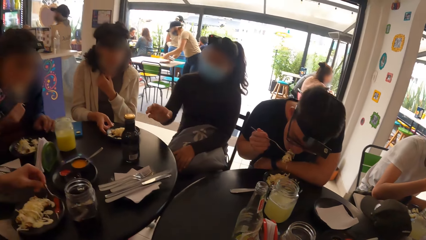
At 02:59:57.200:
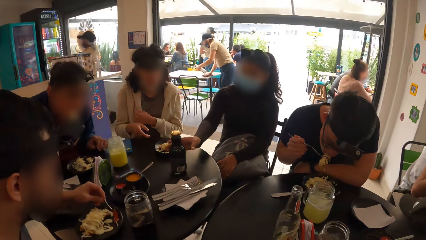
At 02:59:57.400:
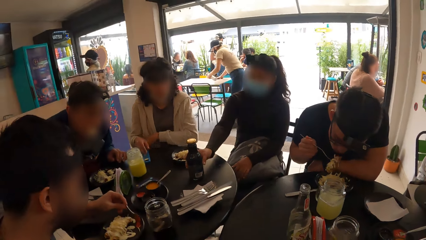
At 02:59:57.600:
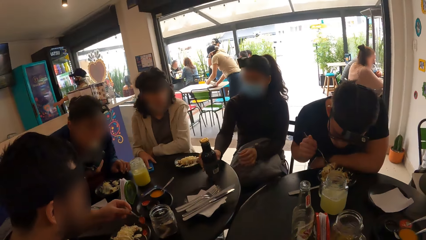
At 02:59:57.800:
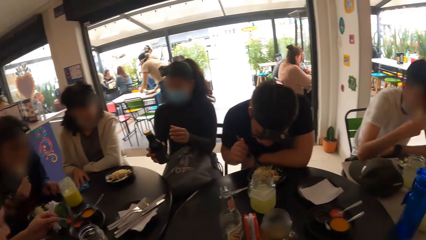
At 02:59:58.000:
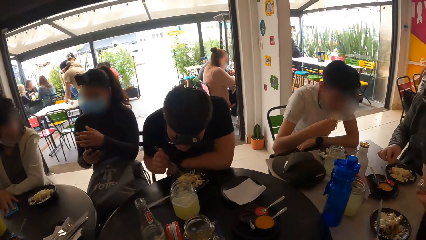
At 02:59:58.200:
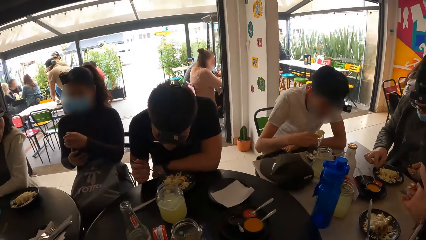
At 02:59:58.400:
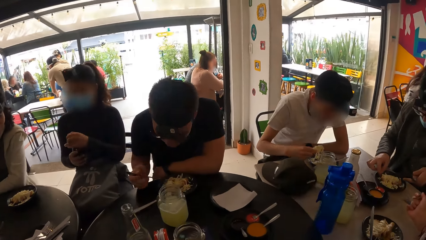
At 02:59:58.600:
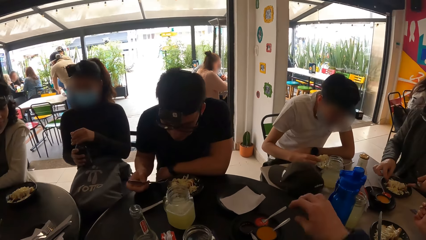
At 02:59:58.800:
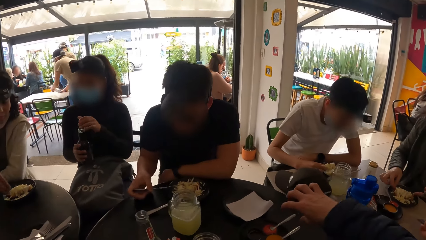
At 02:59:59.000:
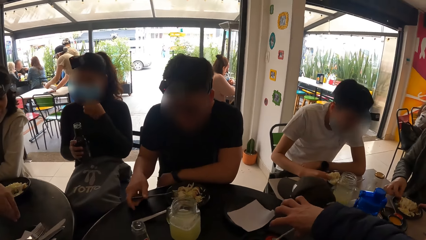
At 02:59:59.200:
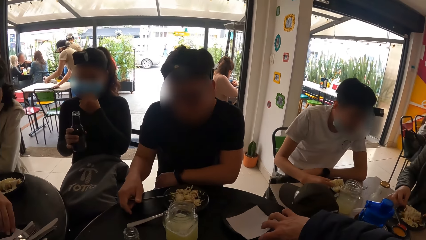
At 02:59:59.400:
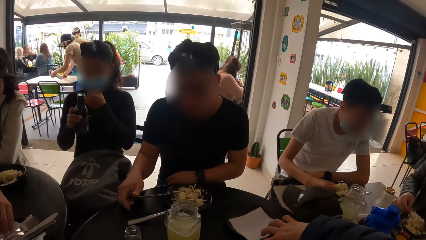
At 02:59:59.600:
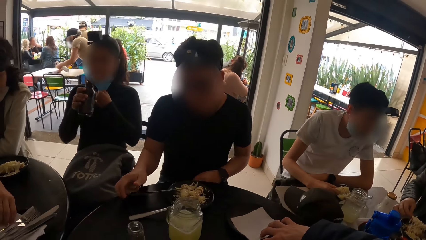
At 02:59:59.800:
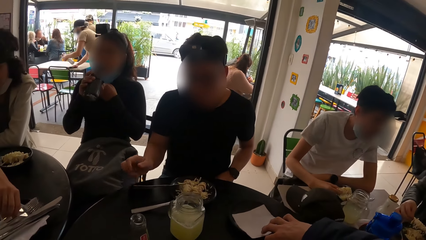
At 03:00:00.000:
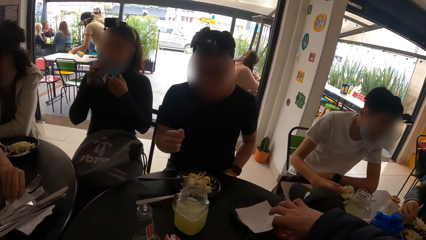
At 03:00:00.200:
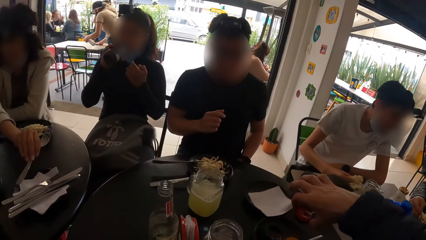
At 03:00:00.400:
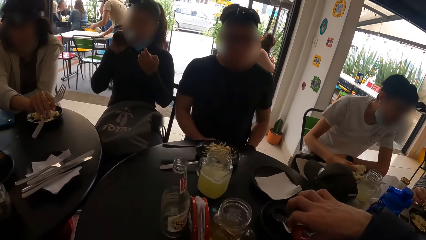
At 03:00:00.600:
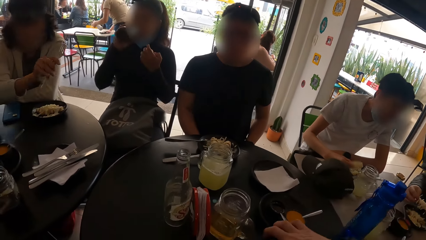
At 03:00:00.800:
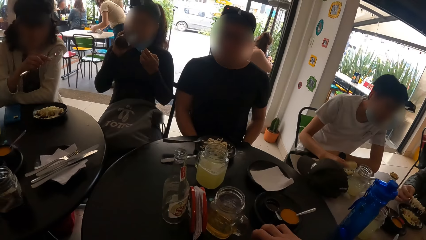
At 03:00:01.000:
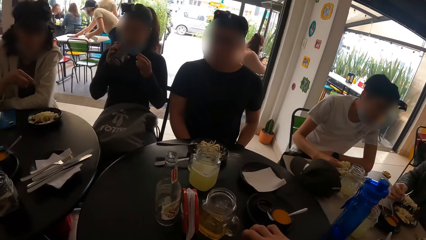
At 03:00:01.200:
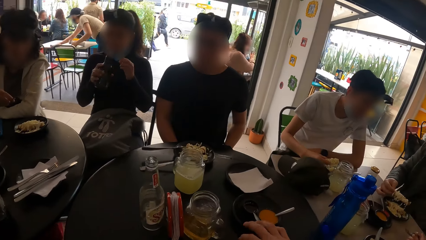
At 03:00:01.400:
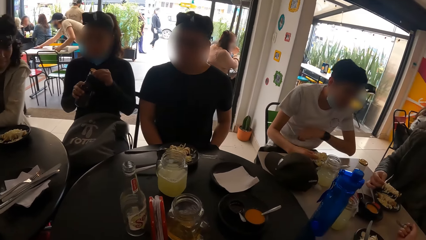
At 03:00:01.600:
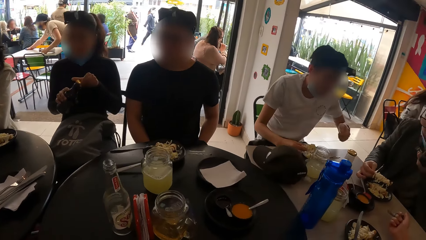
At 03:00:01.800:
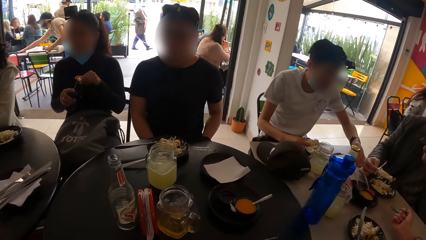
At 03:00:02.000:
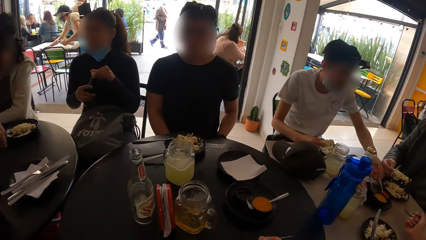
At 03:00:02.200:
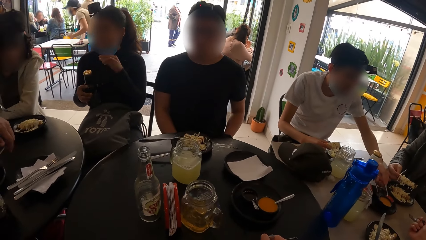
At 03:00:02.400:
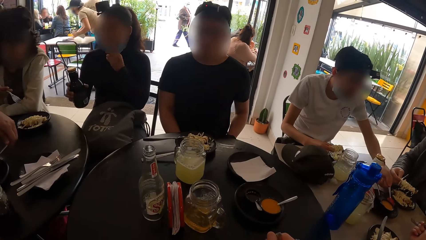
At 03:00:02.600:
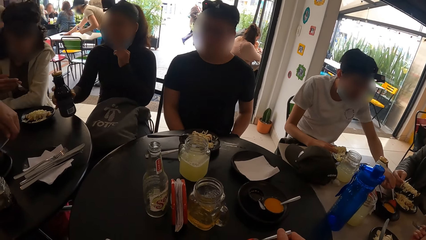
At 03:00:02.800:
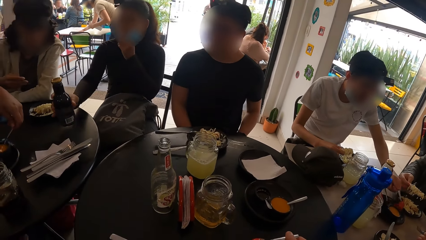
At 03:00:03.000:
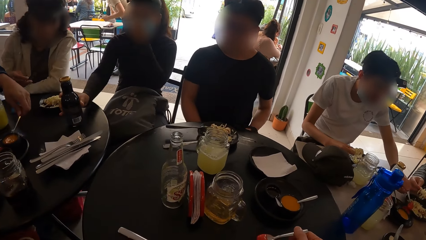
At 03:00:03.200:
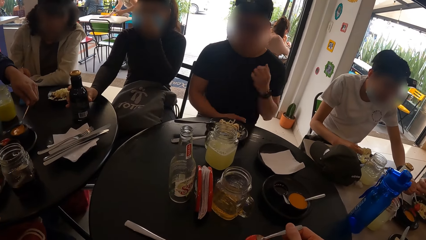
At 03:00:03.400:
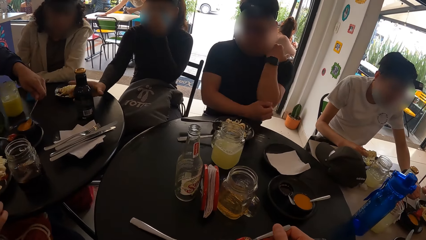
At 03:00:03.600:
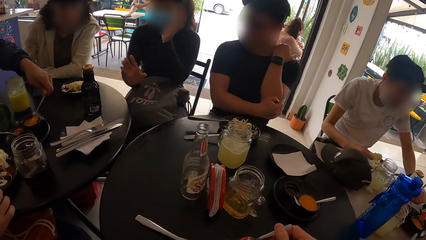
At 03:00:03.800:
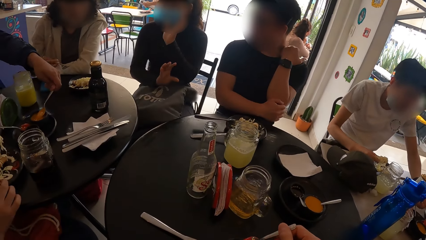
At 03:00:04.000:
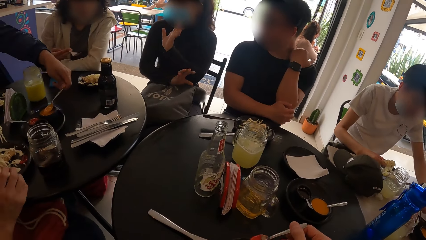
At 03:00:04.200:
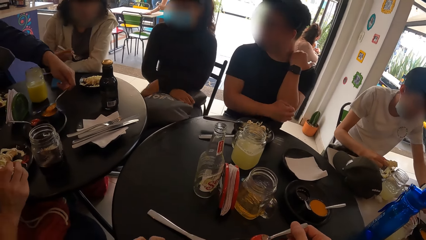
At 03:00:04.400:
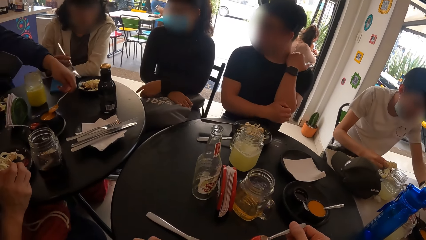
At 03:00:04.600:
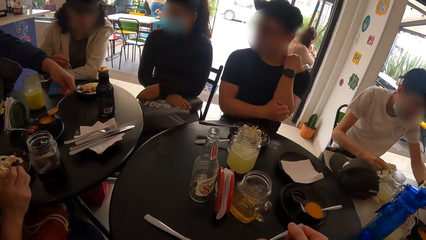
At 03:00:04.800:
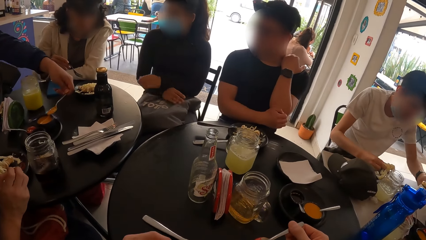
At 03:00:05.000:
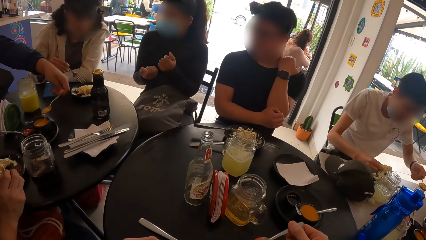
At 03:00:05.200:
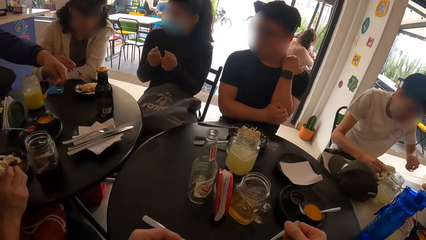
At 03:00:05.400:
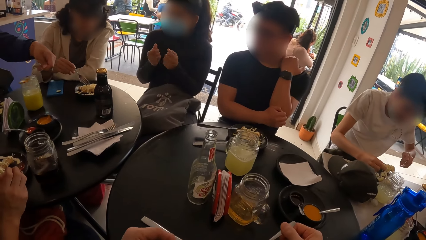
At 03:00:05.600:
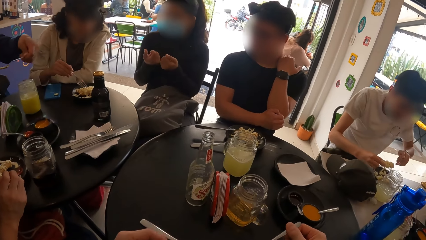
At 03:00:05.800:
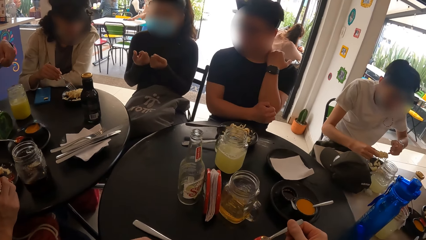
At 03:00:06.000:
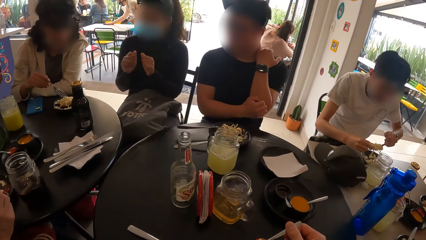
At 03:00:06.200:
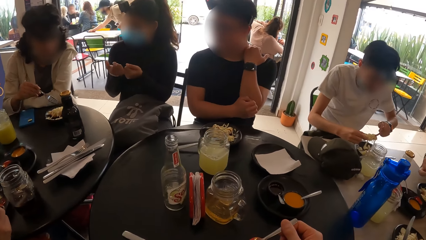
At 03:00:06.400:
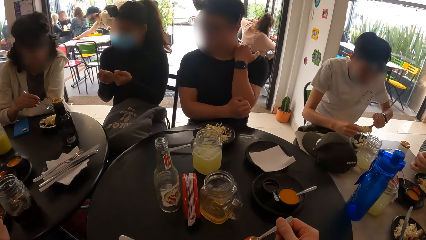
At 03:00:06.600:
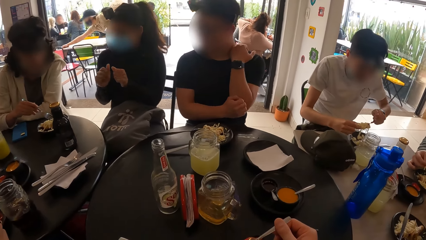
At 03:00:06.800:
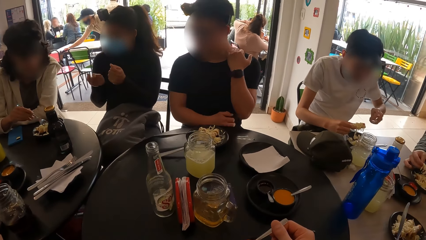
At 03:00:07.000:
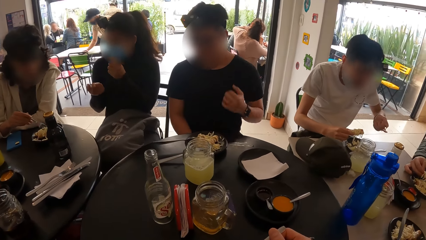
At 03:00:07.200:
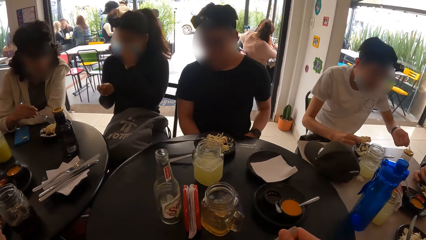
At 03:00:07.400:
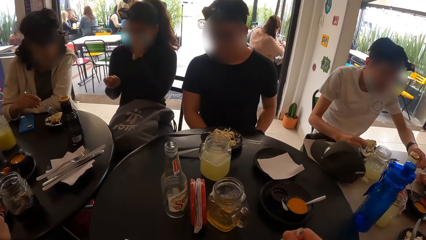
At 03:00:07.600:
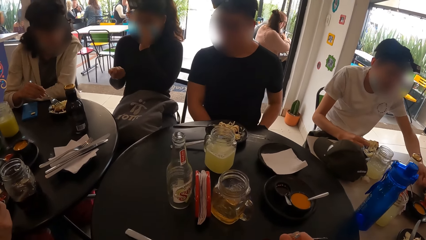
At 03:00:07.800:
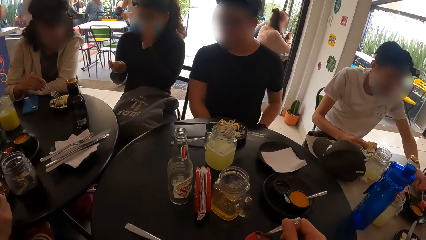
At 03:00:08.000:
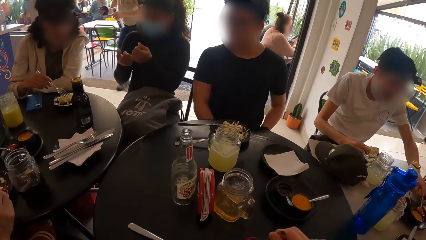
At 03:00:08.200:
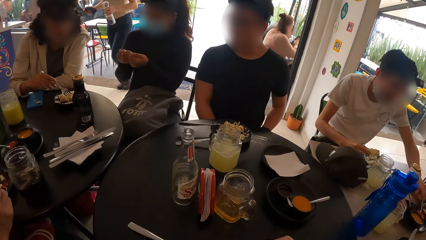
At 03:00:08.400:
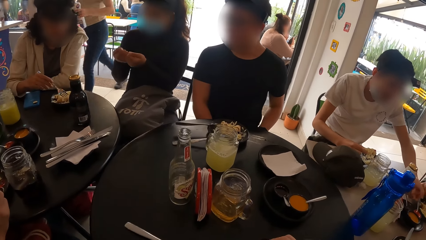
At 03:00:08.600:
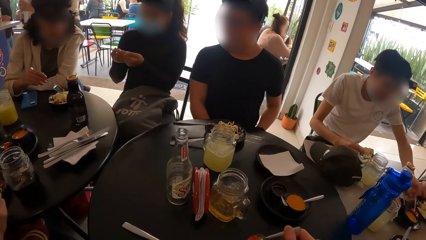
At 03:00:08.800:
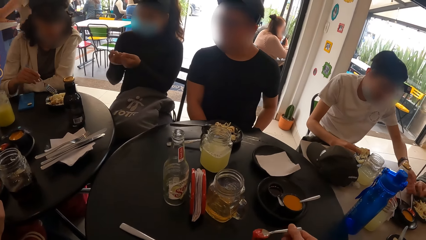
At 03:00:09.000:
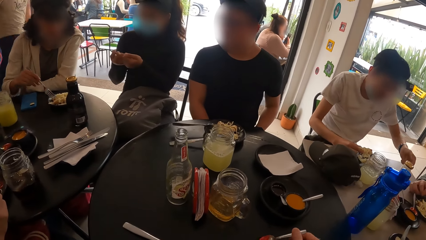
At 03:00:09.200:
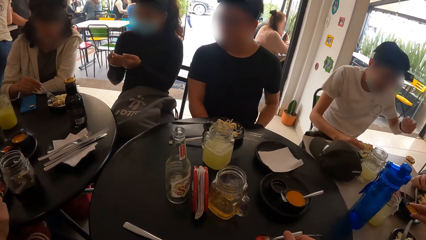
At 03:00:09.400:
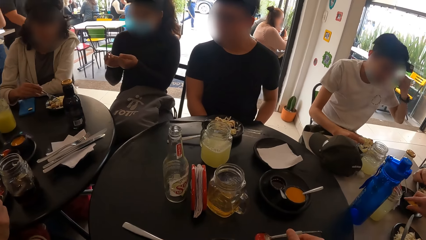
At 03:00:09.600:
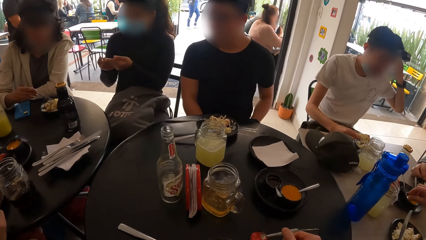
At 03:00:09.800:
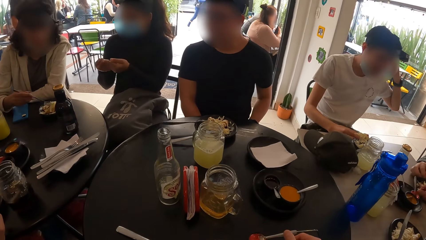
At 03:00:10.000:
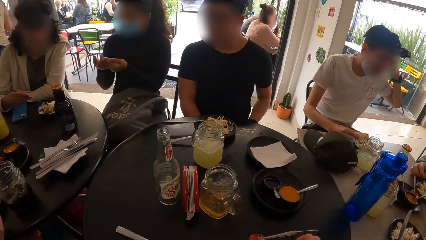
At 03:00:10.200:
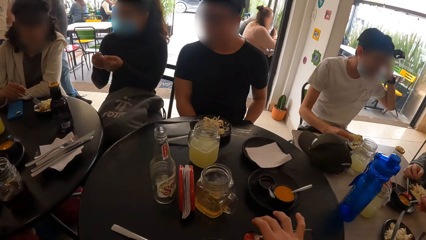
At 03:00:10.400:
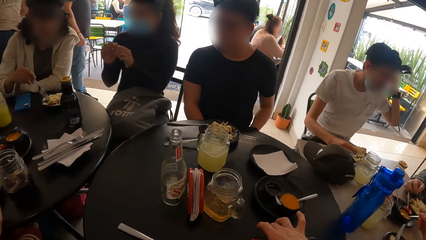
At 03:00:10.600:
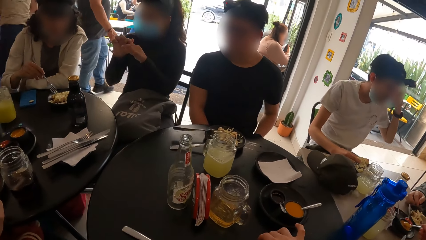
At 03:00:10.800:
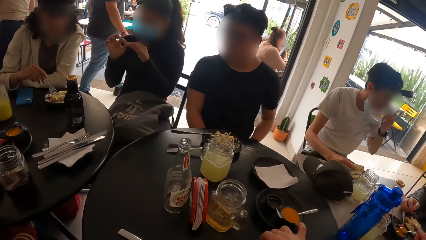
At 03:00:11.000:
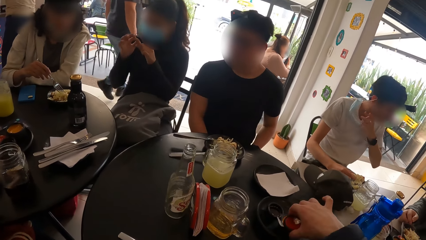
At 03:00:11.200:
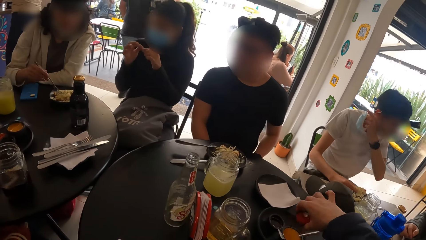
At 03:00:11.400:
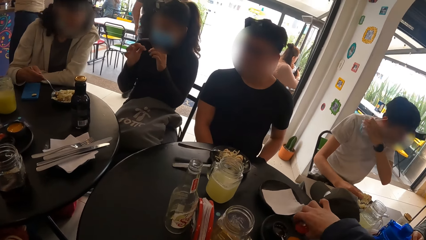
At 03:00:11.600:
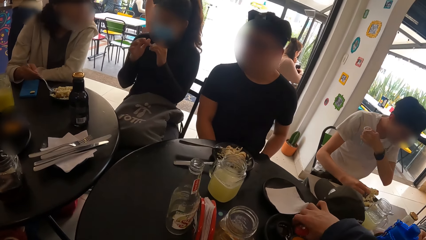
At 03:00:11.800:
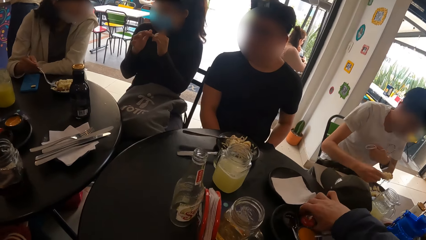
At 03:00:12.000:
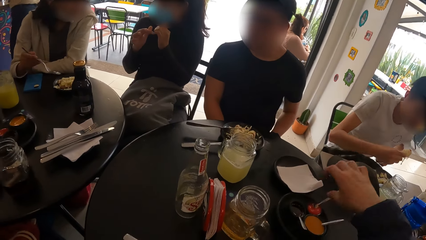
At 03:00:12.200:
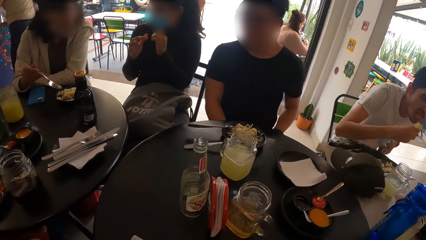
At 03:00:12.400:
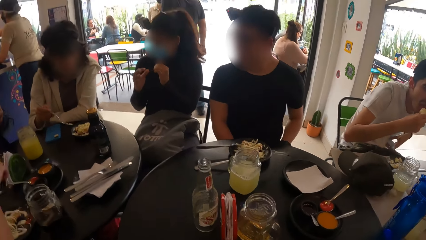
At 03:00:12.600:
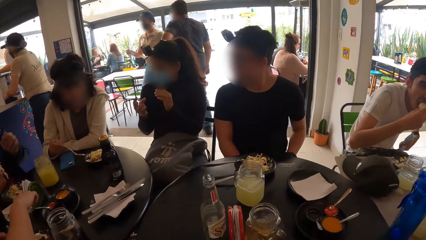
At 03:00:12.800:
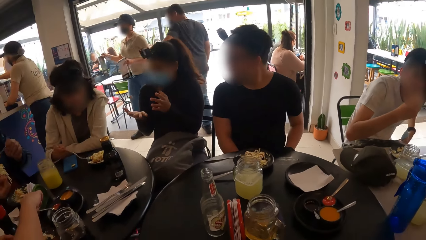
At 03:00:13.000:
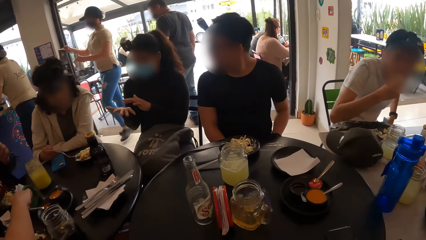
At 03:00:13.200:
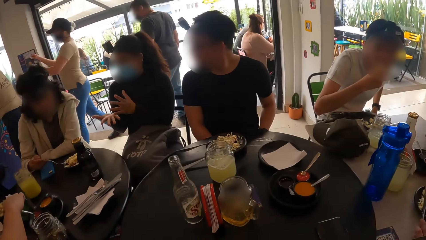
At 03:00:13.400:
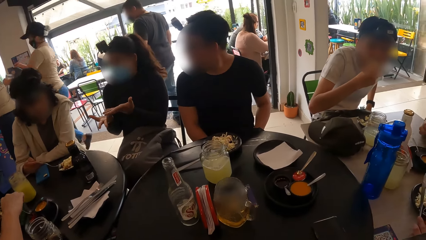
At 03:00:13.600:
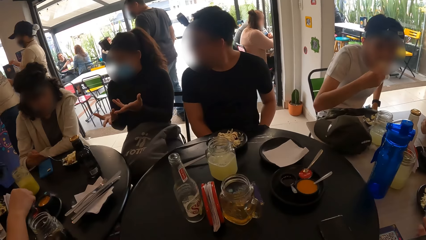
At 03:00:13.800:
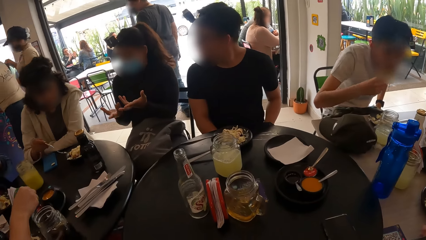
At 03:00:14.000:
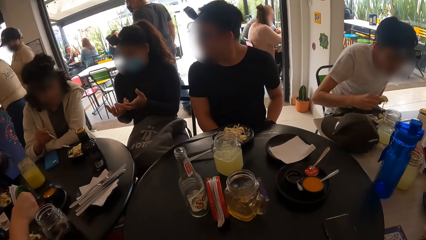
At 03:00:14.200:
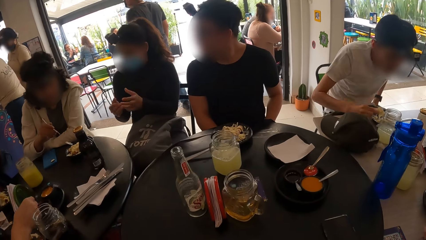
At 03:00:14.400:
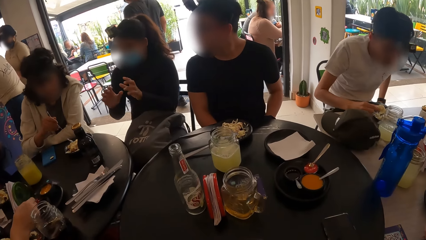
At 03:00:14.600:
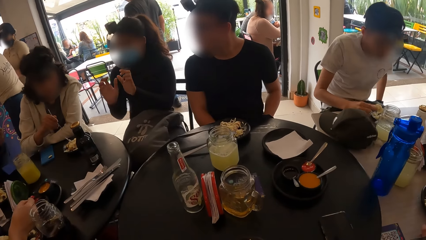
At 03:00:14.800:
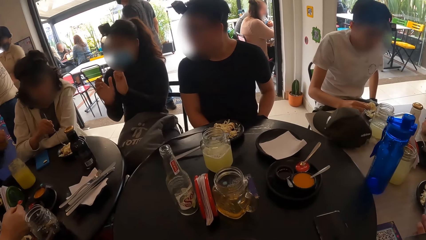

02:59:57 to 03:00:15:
A man eats. A woman lifts the bottle of milk from the table with her right hand. The woman removes the lid from the bottle of milk in her right hand with her left hand. Another woman picks up a fork from the plate on the table with her right hand. The first woman adjusts the facemask on her face with her left hand. A second man drops the fork from his right hand to the plate of salad on the table. The camera wearer lifts a cup of ketchup from the plate on the table with his right hand. The first woman drinks milk from the bottle of milk in her right hand. The first woman covers the bottle of milk in her right hand with the lid in her left hand. The camera wearer scoops ketchup from the cup of ketchup on the table into the plate of salad on the table with a spoon in his right hand. The first woman drops the bottle of milk from her right hand to the table. A third man scoops a sauce from a cup in a plate on the table into the plate of salad on the table with his left hand. The second man scratches his left elbow with his right hand. A waiter wipes the table. The first woman moves hands. The other woman touches the salad in the plate of salad on the table with the fork in her right hand. Another waiter walks. The camera wearer drops the spoon from his right hand into the cup of ketchup on the table. He lifts the cup of ketchup from the table with his right hand. He drops the cup of ketchup into the plate on the table with his right hand. Another man walks. The first woman moves hands. Another man scoops ketchup from the cup of ketchup on the table into the plate of salad on the table with a spoon in his right hand.
